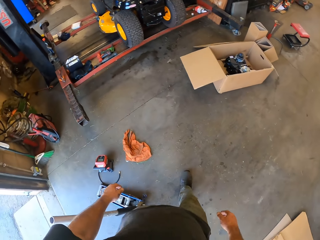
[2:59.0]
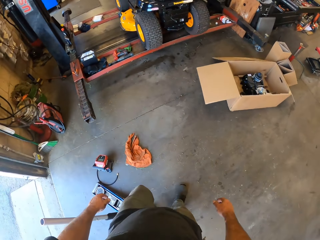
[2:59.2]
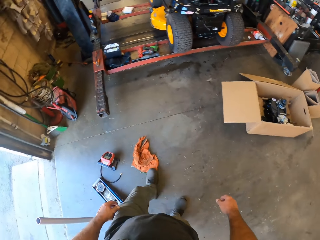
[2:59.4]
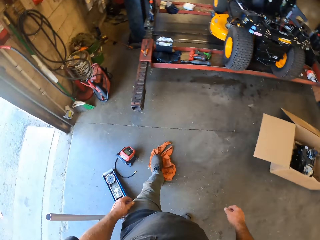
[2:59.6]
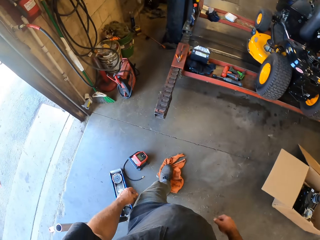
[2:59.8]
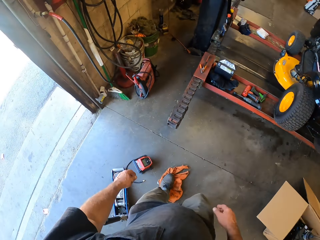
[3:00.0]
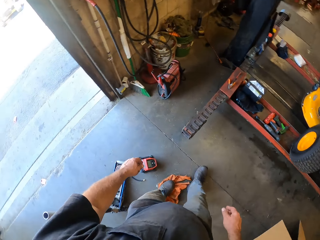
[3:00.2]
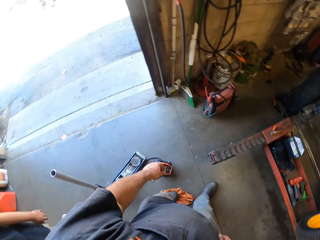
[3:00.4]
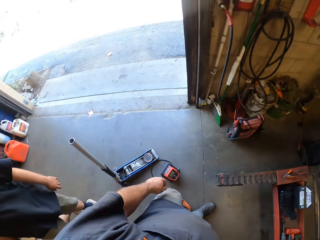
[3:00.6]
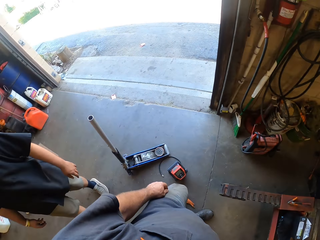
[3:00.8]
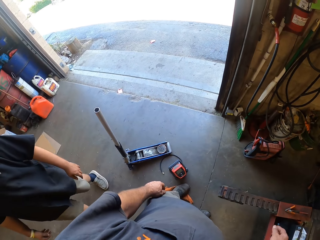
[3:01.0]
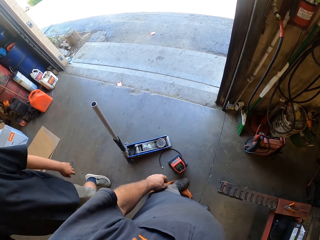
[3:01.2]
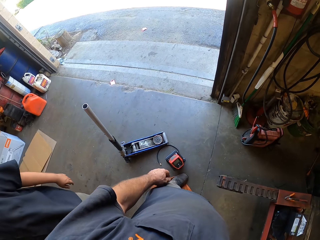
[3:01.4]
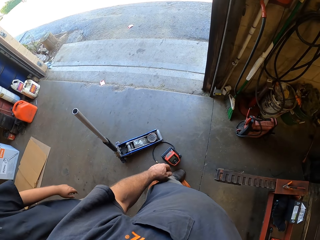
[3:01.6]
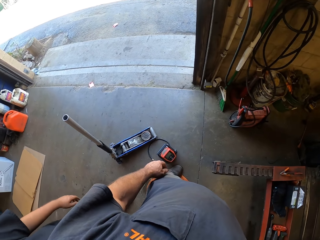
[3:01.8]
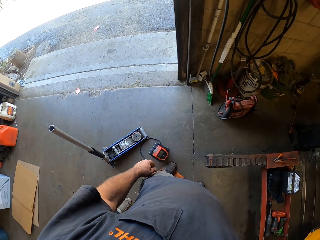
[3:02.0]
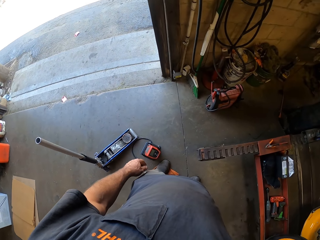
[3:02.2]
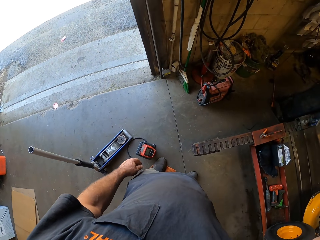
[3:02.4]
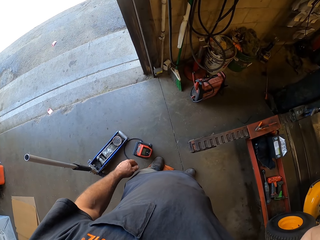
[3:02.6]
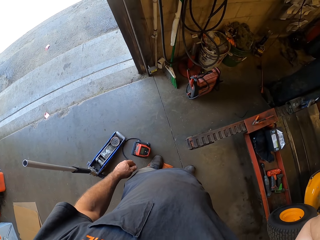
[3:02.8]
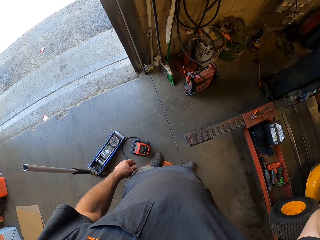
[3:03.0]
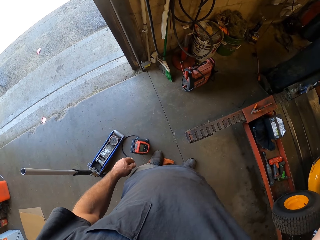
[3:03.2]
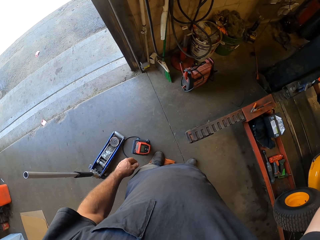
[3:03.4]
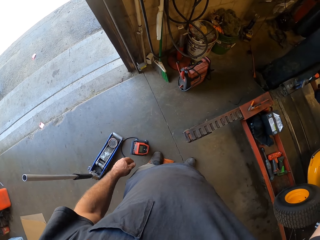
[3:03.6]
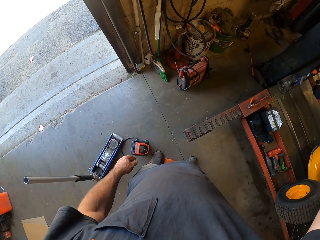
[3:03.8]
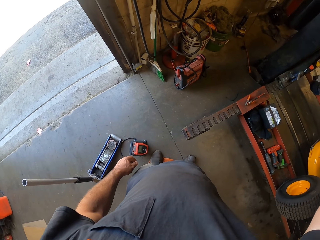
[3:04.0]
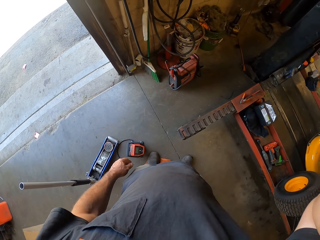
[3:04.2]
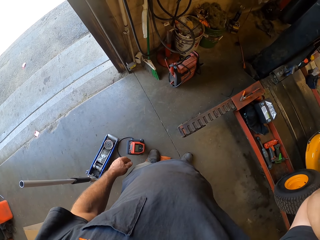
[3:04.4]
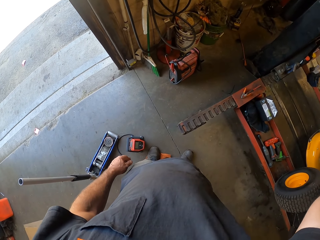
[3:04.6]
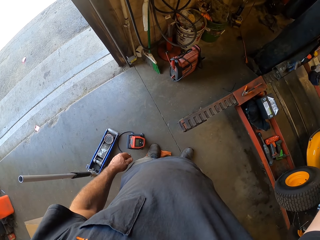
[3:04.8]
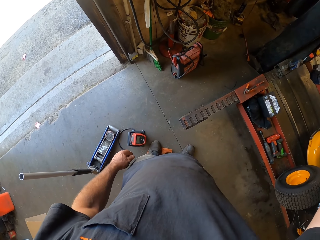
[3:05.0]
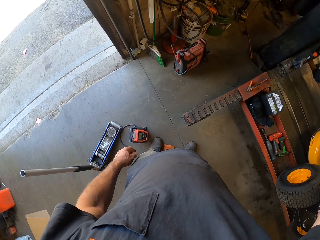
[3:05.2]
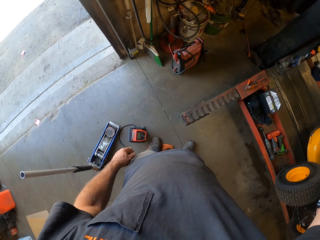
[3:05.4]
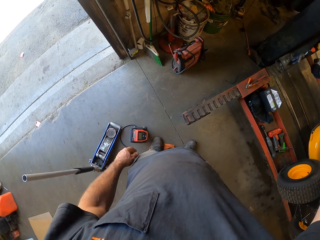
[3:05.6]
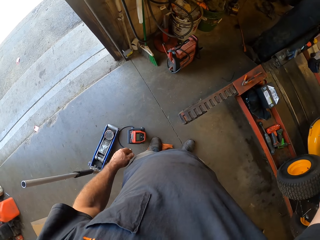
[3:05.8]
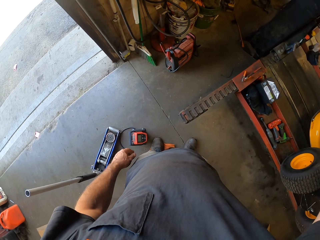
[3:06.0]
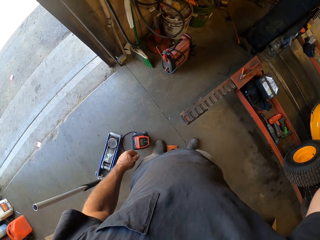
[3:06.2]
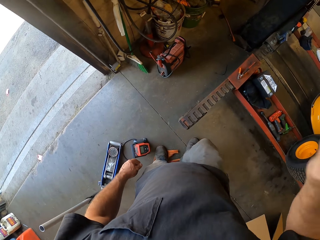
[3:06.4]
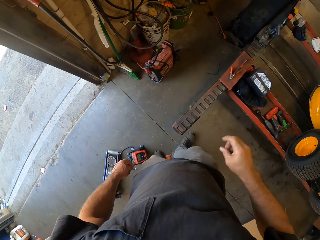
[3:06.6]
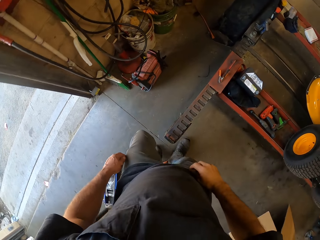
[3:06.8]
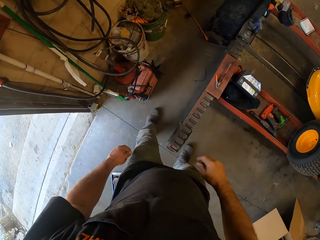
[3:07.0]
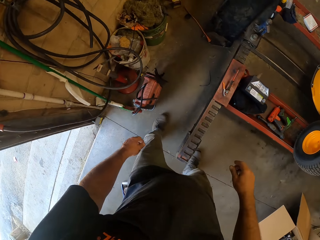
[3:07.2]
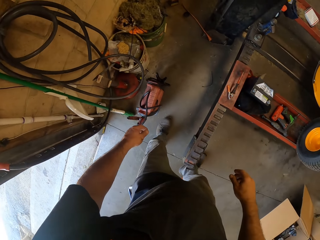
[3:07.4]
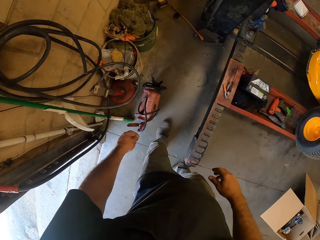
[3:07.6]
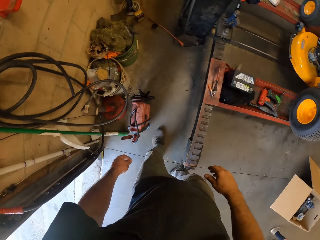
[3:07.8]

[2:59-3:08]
The camera wearer looks at something. They move the hand and look around the store.

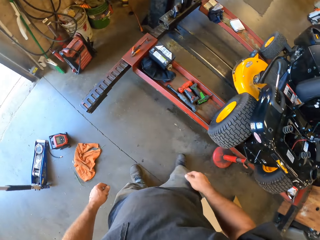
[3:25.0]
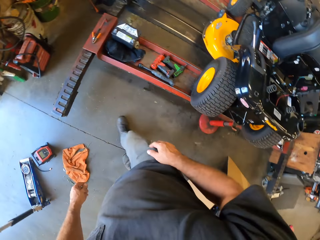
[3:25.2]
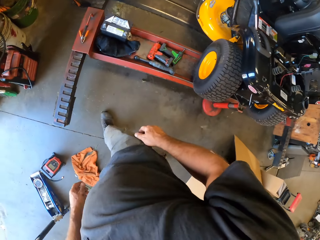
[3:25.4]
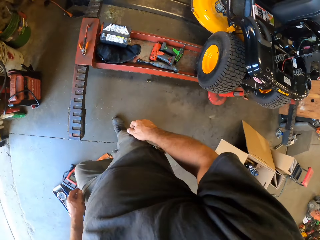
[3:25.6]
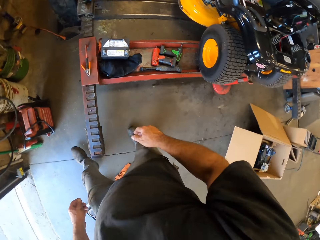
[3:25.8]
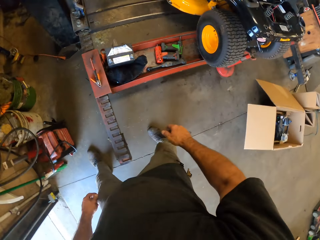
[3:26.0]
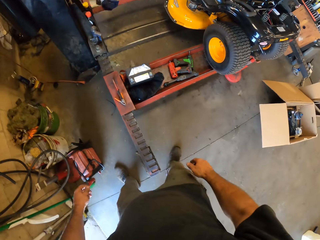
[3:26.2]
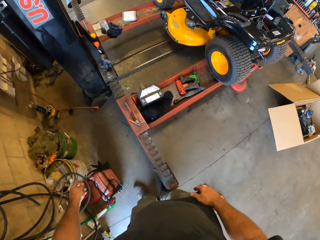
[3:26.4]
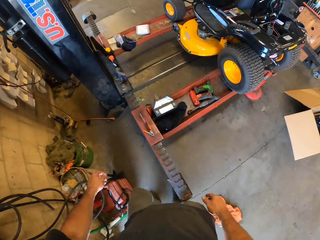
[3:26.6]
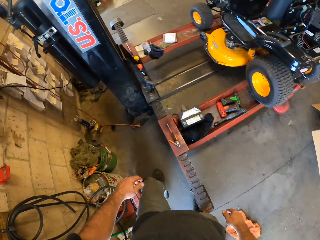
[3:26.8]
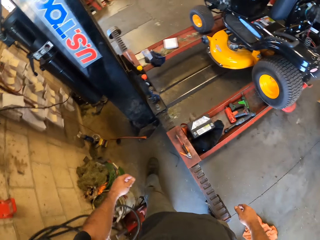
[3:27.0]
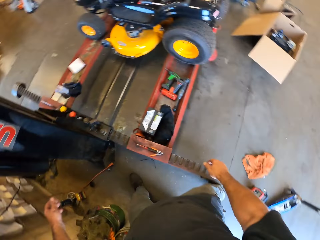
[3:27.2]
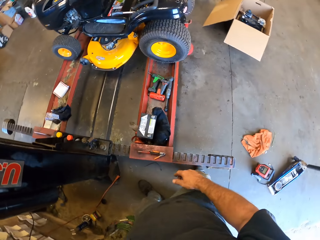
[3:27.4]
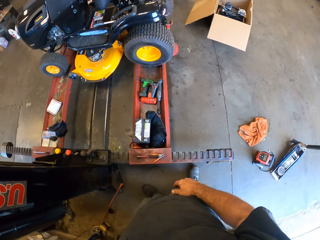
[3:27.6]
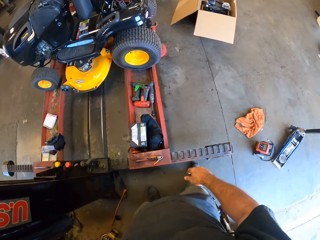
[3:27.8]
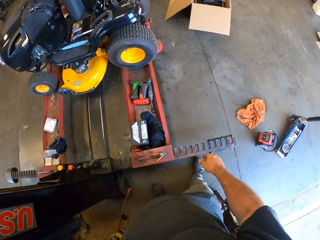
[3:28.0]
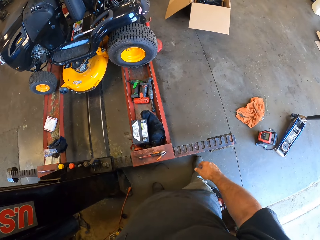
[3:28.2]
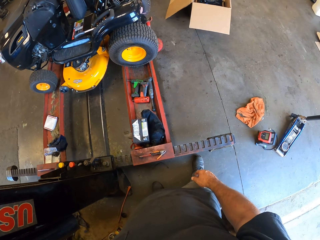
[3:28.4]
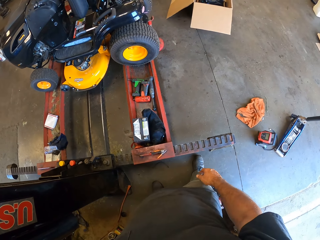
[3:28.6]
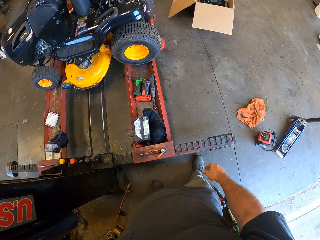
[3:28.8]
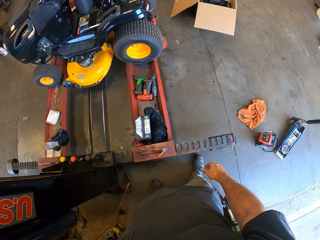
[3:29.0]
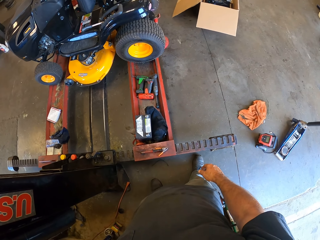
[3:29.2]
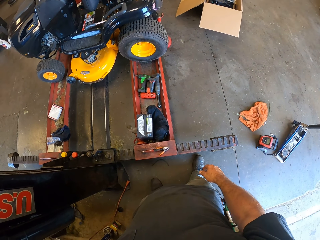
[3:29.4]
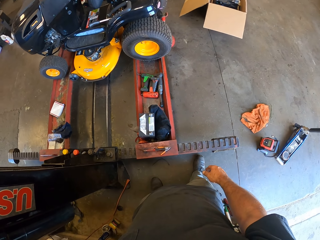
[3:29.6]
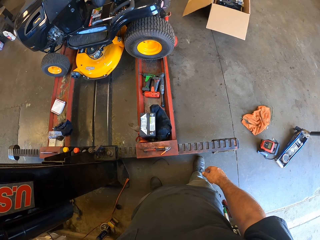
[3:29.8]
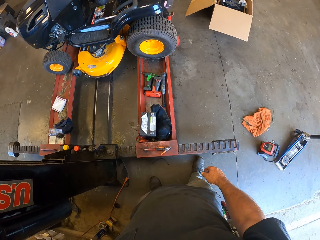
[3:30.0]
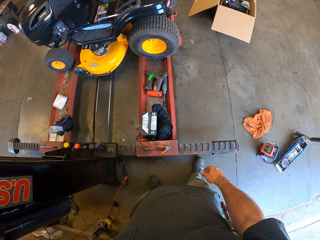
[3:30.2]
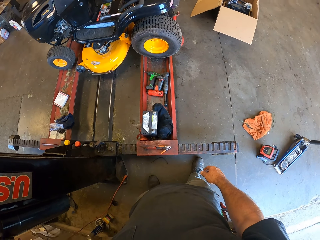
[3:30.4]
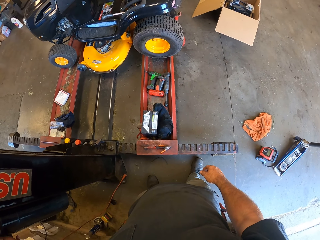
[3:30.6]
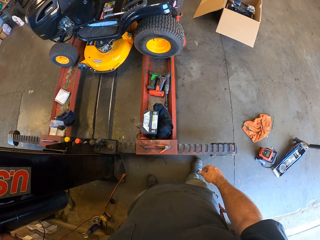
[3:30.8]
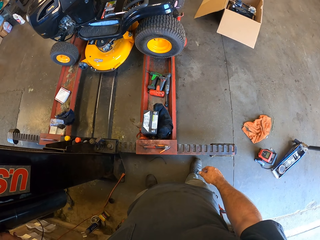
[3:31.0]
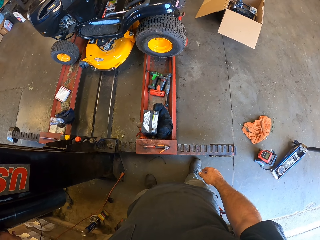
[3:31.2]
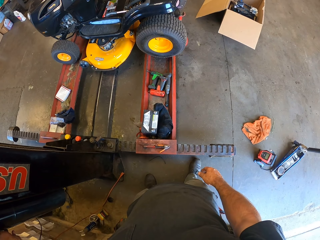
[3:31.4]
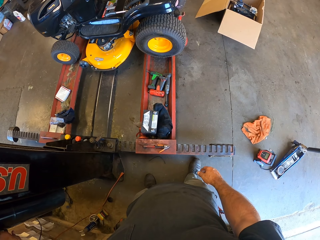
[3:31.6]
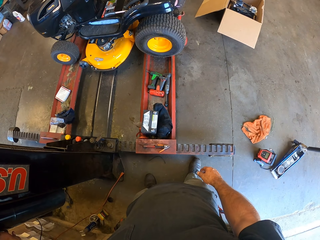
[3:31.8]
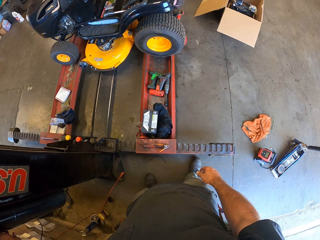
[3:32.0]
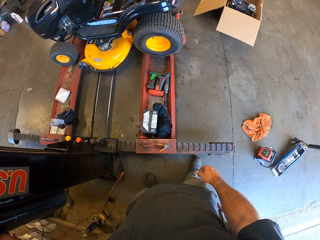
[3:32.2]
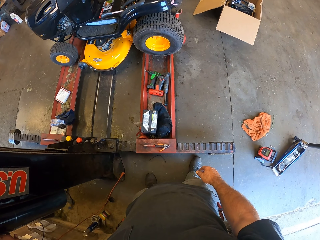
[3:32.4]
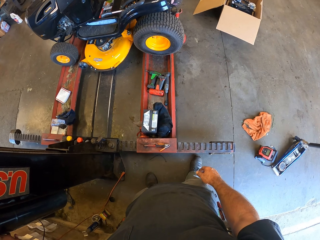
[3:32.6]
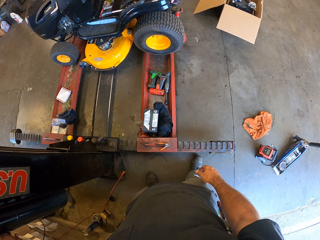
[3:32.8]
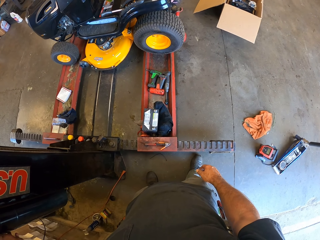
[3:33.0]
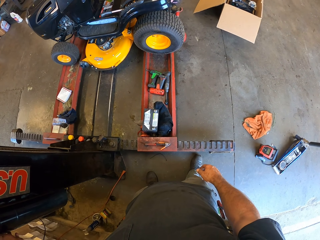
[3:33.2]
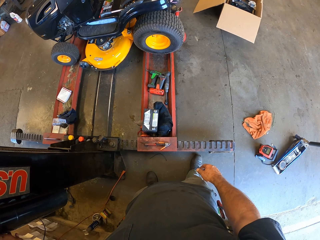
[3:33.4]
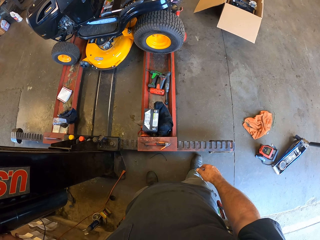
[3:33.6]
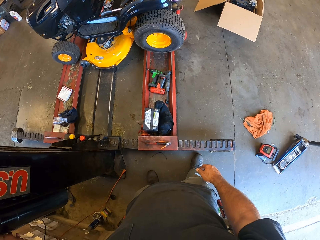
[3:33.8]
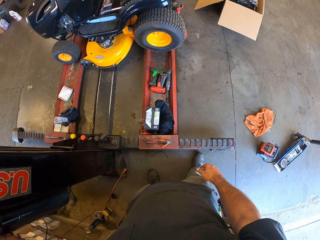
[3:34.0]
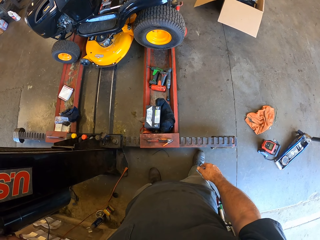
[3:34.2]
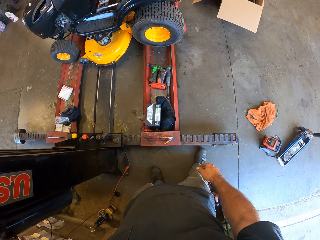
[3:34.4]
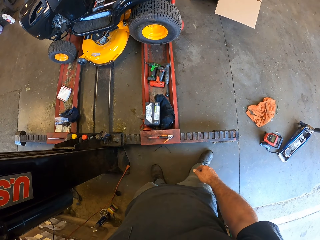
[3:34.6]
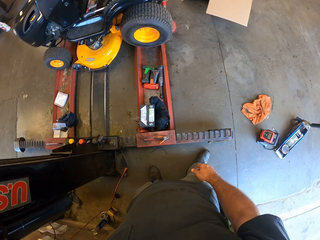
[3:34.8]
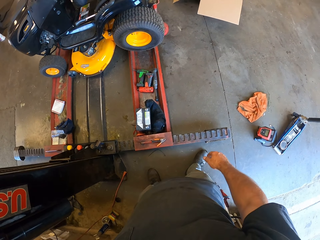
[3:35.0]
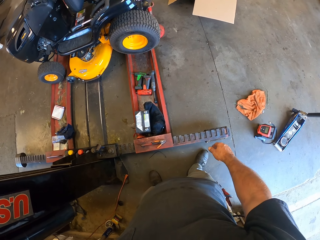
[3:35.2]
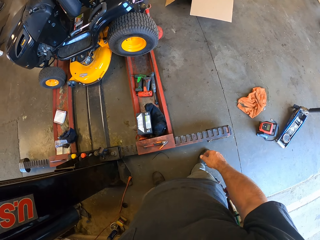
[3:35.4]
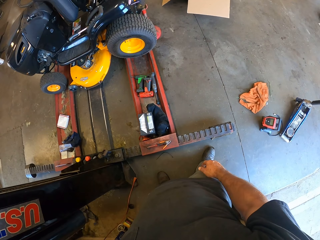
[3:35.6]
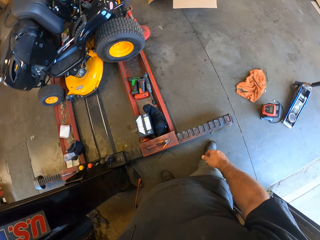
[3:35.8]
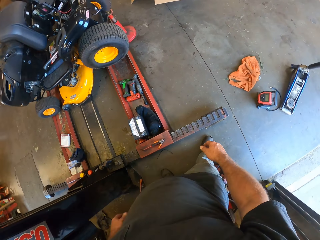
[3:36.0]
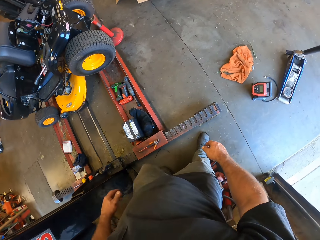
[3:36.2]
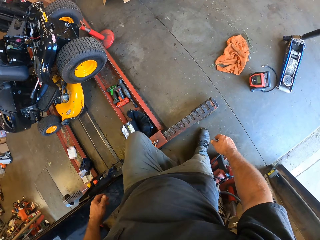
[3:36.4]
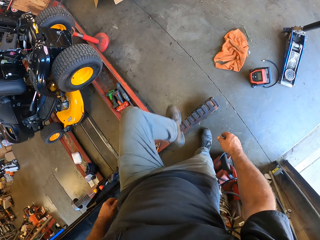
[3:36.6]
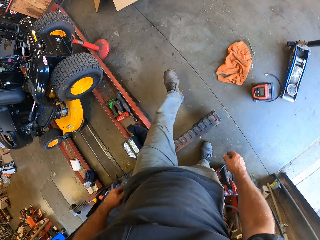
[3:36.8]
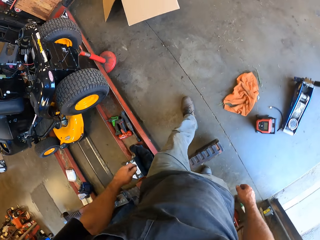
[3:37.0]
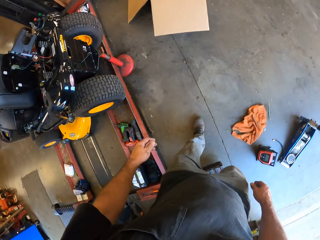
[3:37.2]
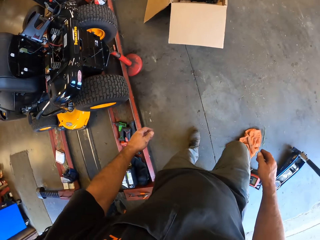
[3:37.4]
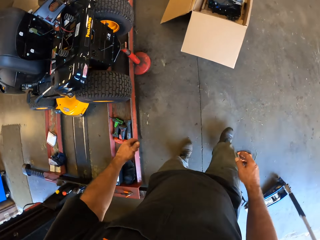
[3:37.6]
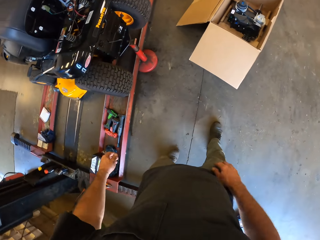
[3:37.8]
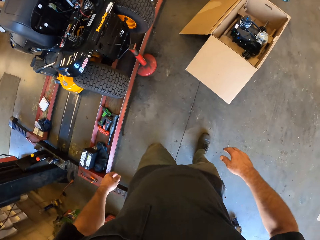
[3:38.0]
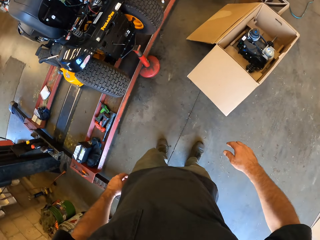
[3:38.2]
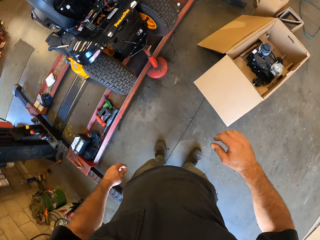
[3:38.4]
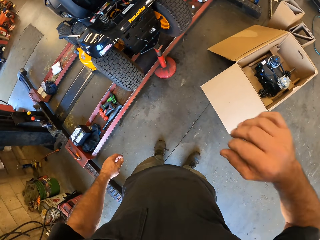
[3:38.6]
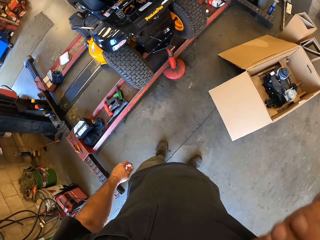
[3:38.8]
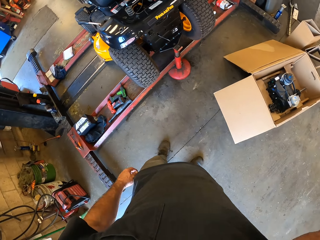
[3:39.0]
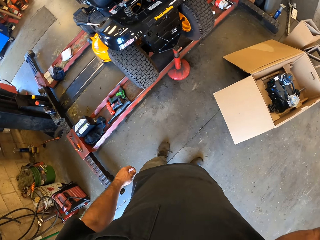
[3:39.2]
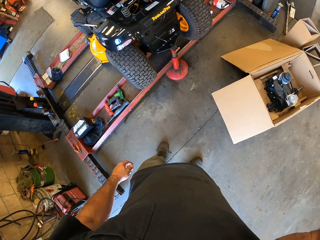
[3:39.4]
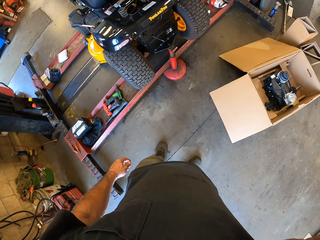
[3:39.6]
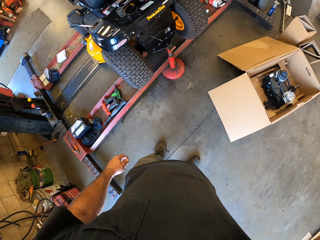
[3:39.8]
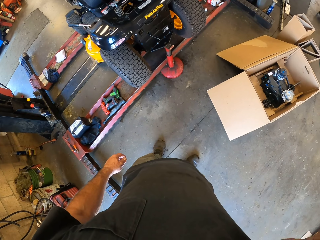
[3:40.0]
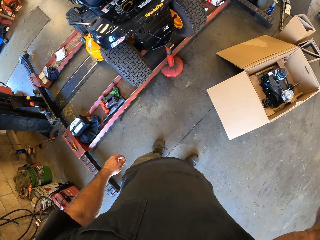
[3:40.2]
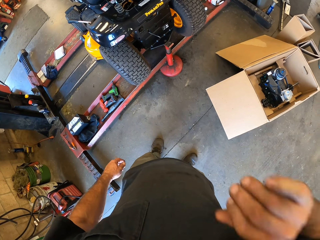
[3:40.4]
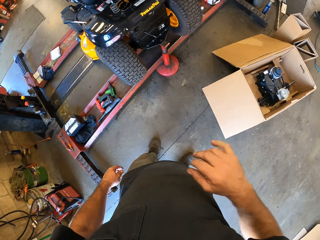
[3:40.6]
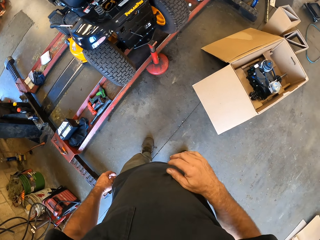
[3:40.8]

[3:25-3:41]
The camera wearer walks toward the car. They stand next to something. They move toward the box and lift the hand.
